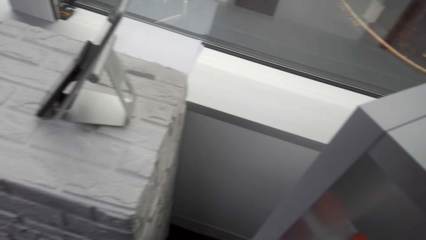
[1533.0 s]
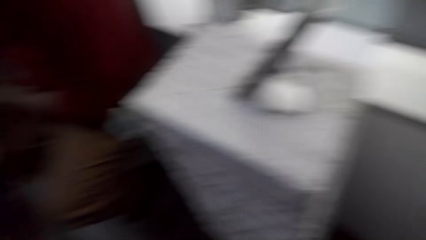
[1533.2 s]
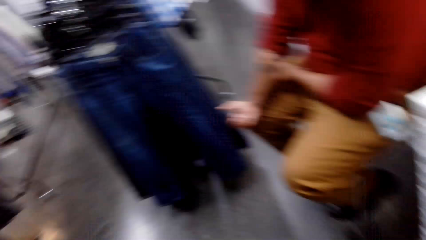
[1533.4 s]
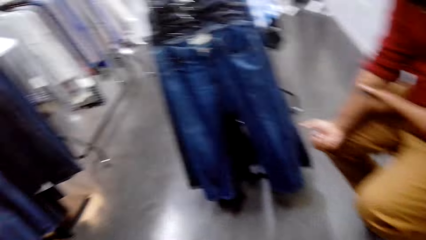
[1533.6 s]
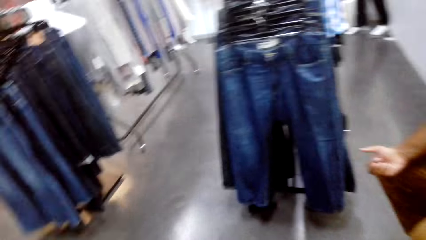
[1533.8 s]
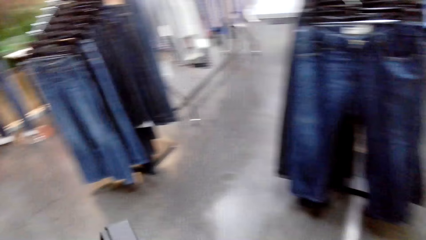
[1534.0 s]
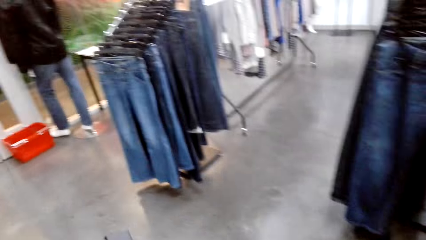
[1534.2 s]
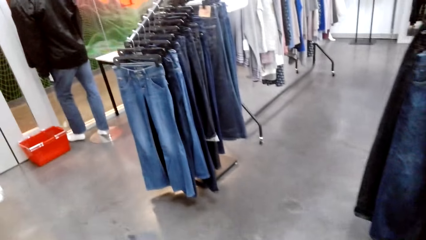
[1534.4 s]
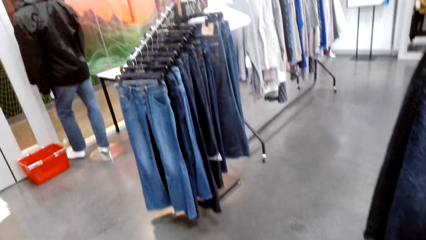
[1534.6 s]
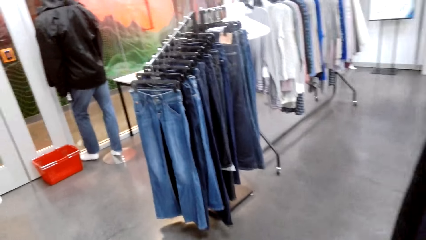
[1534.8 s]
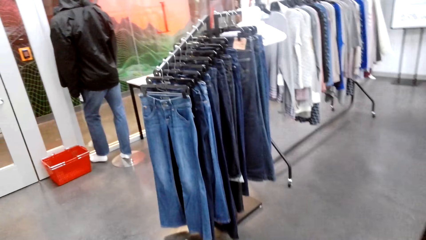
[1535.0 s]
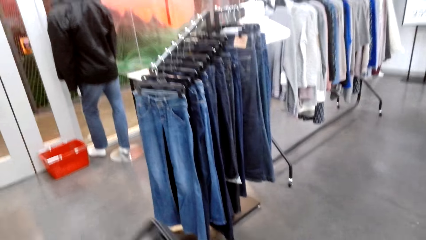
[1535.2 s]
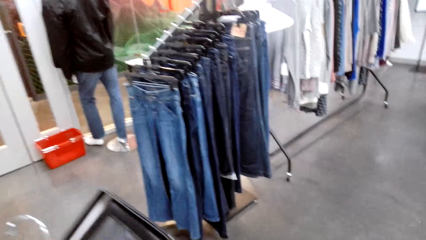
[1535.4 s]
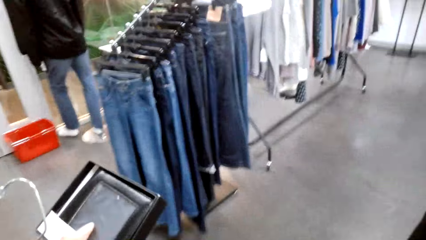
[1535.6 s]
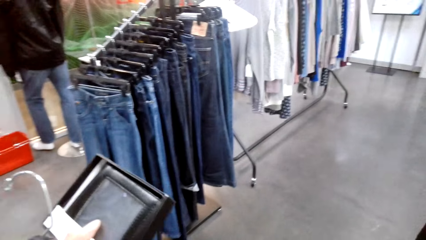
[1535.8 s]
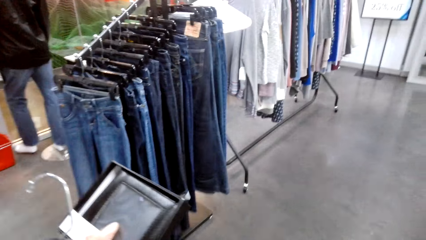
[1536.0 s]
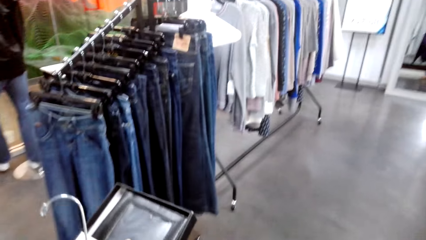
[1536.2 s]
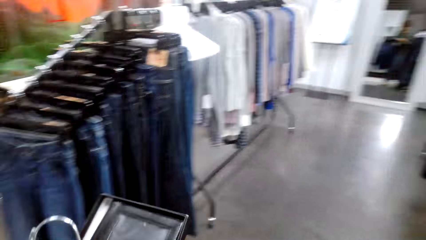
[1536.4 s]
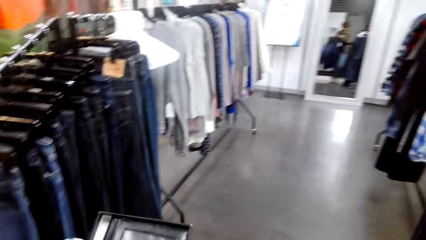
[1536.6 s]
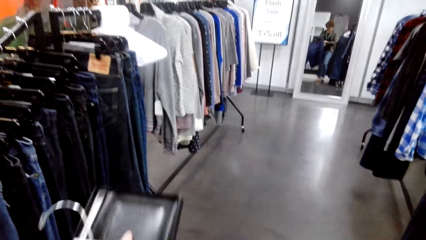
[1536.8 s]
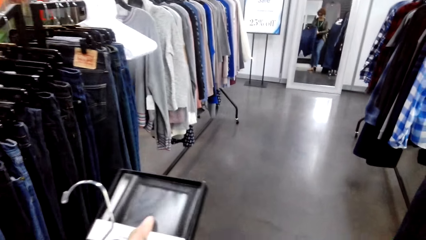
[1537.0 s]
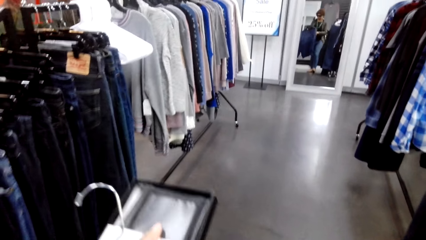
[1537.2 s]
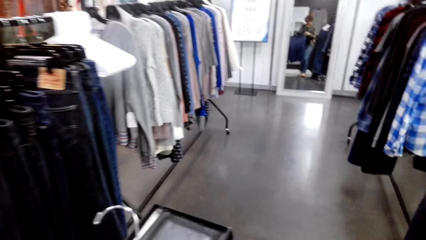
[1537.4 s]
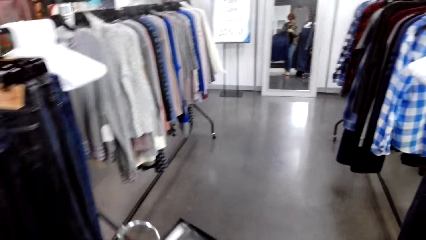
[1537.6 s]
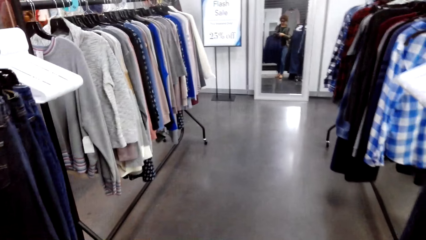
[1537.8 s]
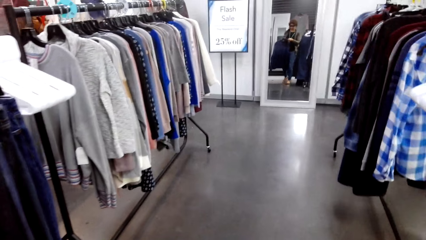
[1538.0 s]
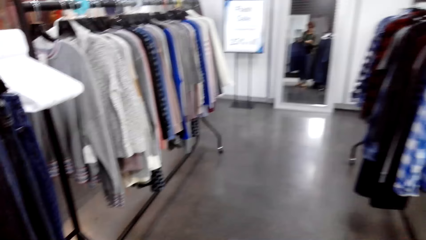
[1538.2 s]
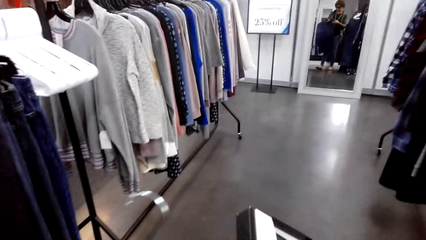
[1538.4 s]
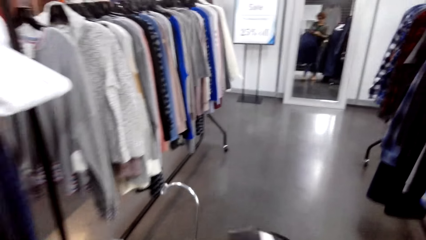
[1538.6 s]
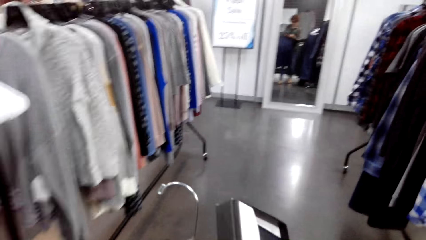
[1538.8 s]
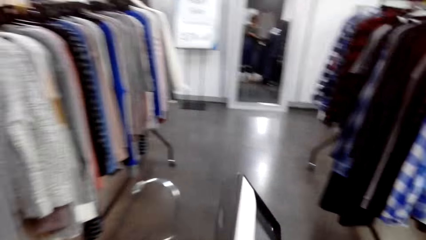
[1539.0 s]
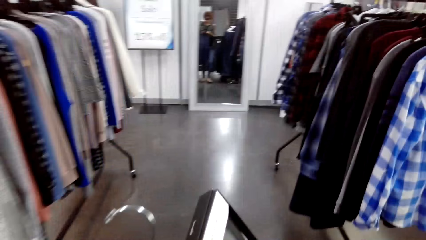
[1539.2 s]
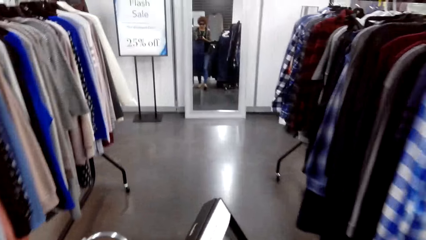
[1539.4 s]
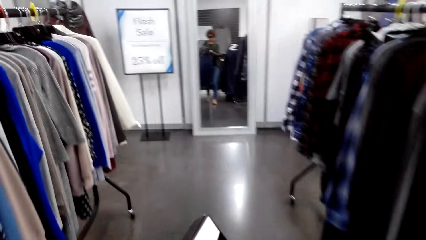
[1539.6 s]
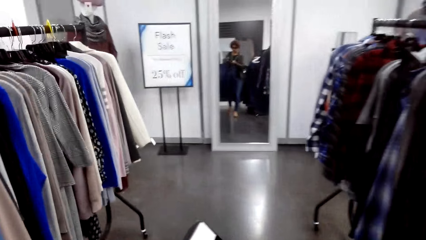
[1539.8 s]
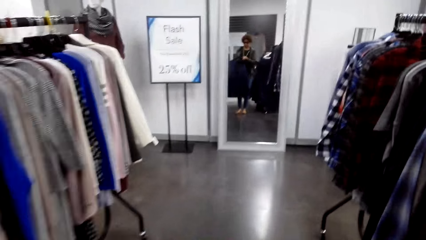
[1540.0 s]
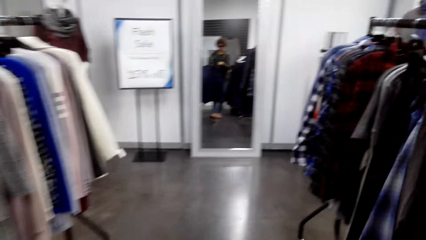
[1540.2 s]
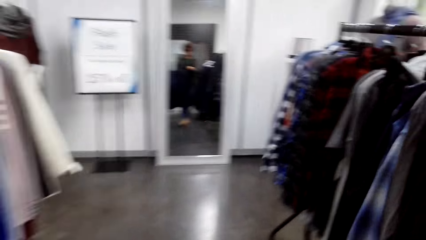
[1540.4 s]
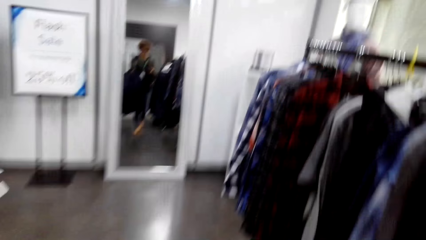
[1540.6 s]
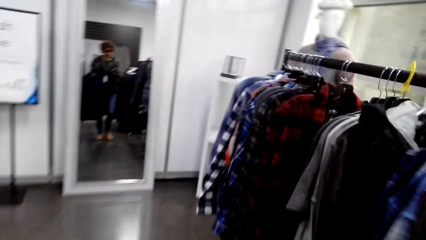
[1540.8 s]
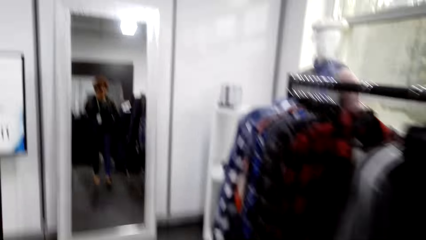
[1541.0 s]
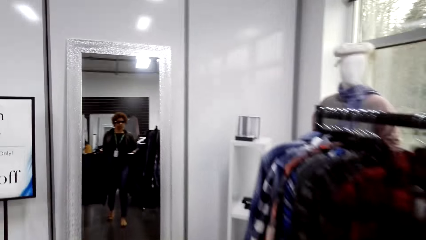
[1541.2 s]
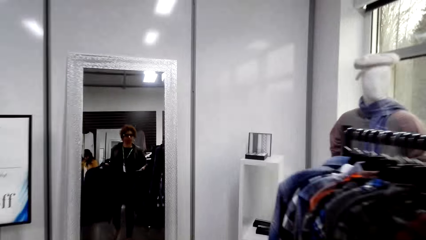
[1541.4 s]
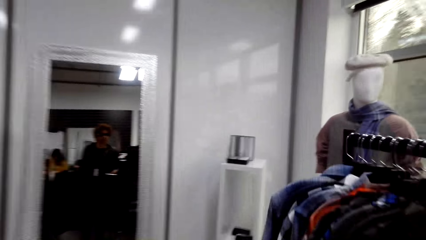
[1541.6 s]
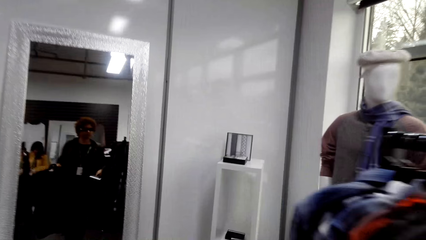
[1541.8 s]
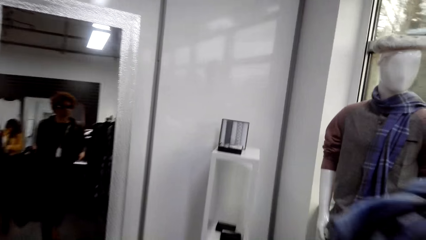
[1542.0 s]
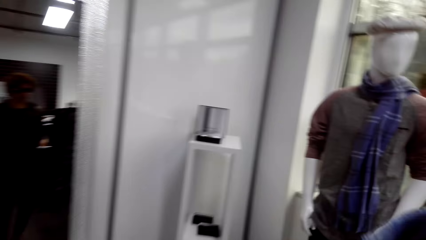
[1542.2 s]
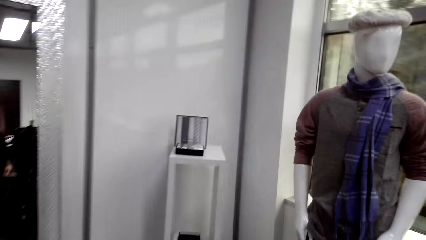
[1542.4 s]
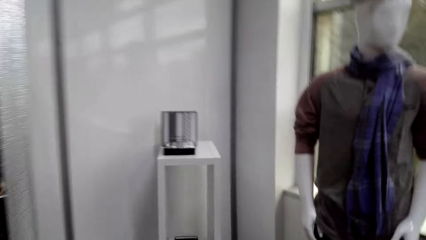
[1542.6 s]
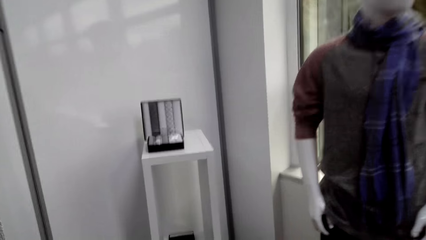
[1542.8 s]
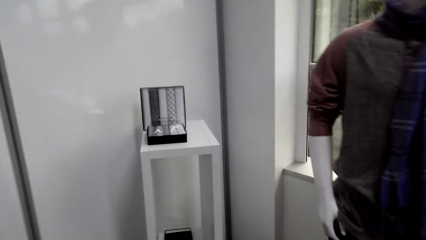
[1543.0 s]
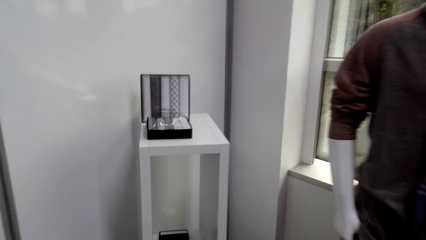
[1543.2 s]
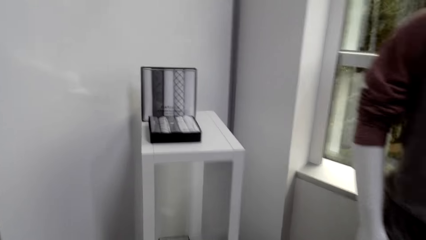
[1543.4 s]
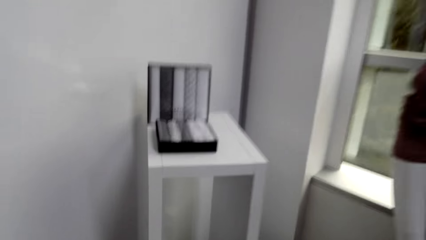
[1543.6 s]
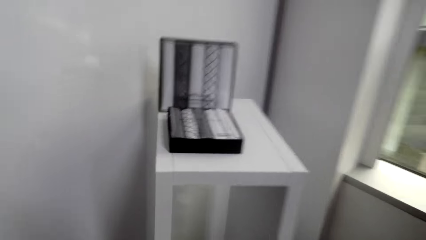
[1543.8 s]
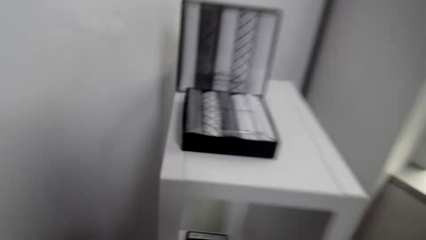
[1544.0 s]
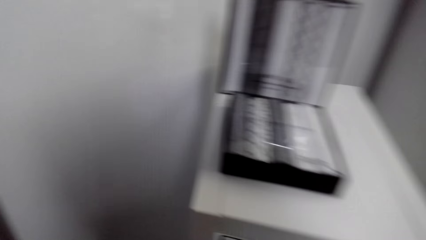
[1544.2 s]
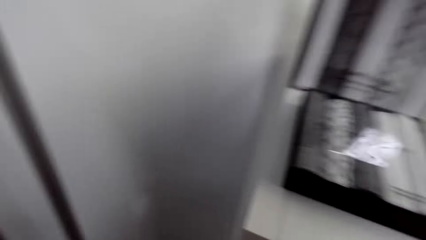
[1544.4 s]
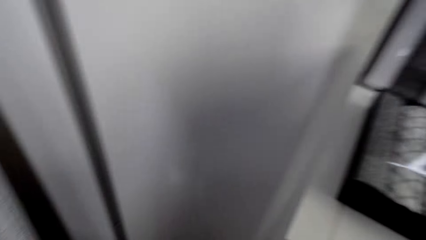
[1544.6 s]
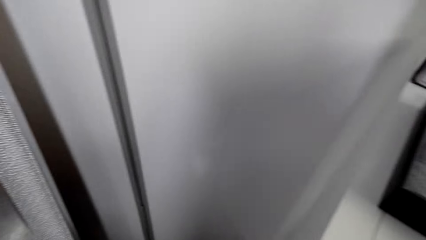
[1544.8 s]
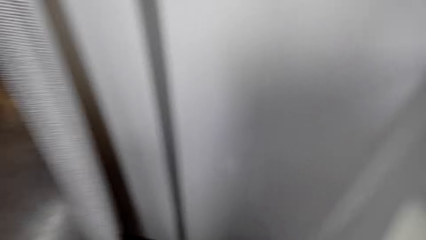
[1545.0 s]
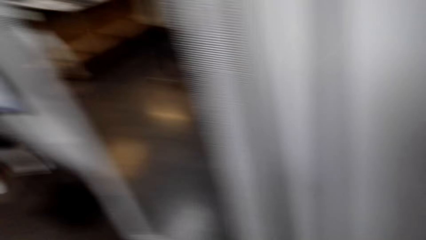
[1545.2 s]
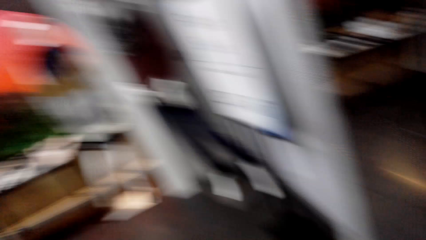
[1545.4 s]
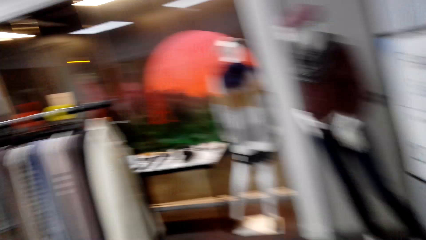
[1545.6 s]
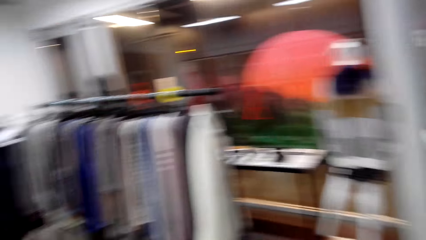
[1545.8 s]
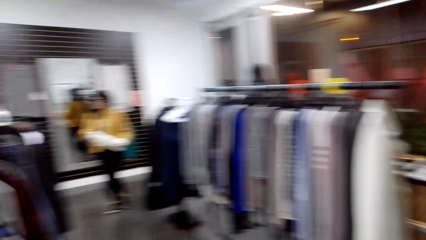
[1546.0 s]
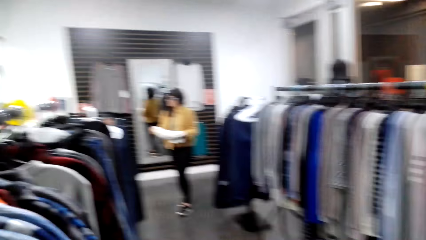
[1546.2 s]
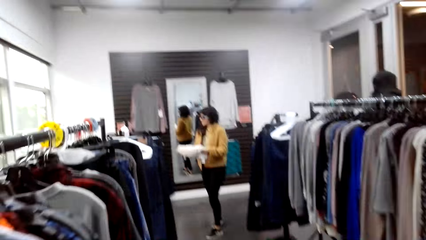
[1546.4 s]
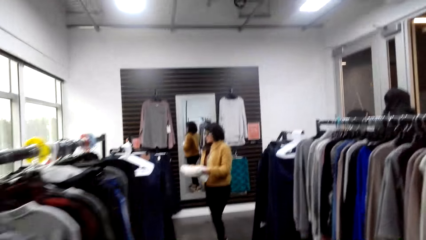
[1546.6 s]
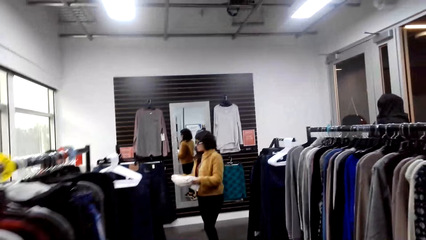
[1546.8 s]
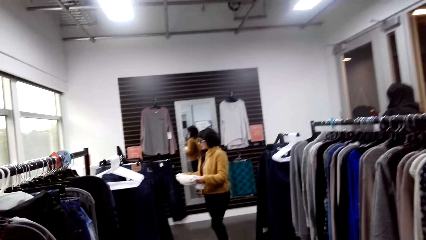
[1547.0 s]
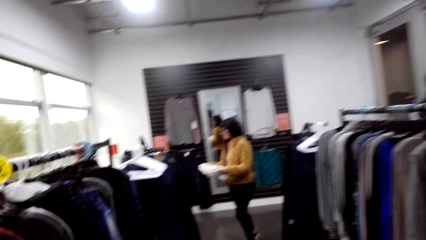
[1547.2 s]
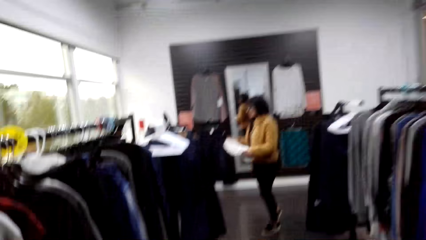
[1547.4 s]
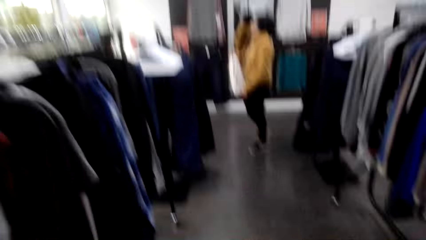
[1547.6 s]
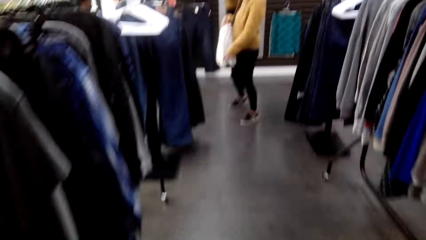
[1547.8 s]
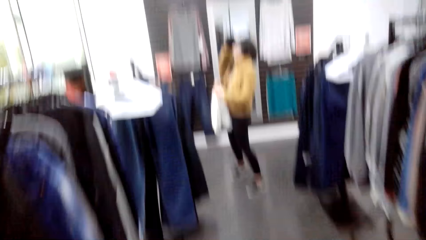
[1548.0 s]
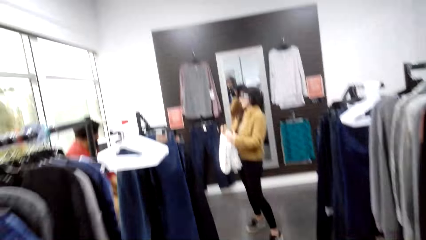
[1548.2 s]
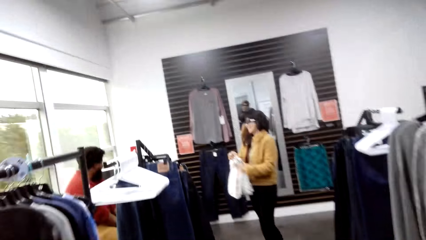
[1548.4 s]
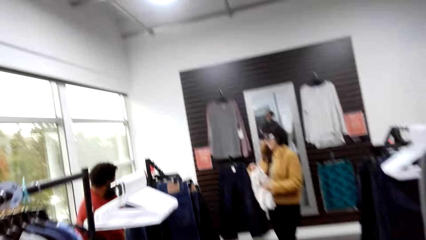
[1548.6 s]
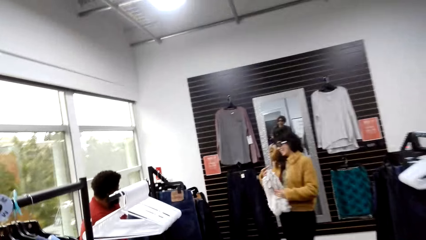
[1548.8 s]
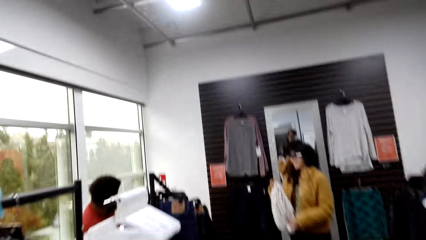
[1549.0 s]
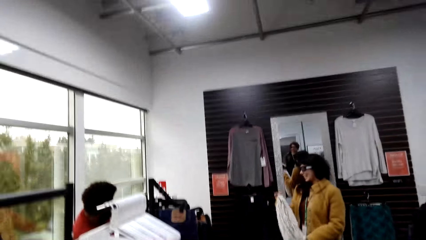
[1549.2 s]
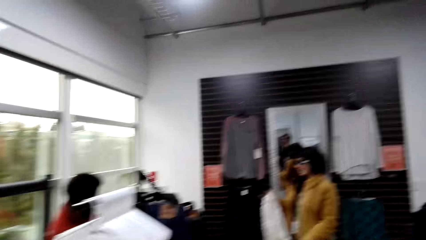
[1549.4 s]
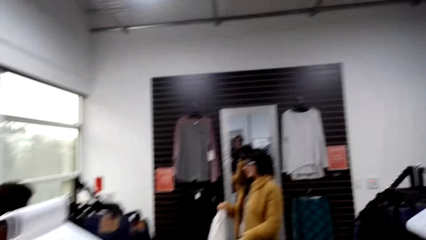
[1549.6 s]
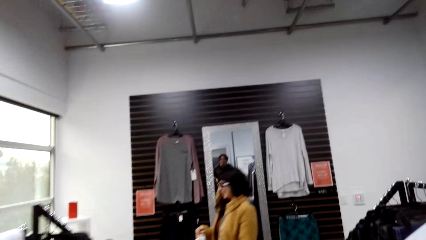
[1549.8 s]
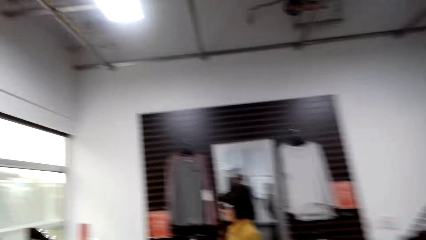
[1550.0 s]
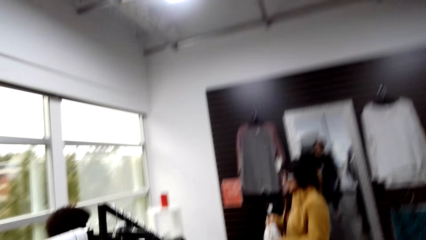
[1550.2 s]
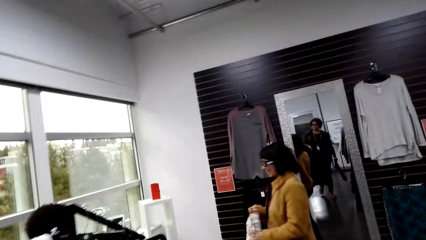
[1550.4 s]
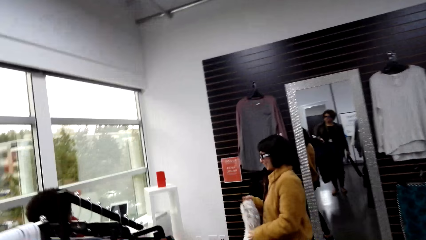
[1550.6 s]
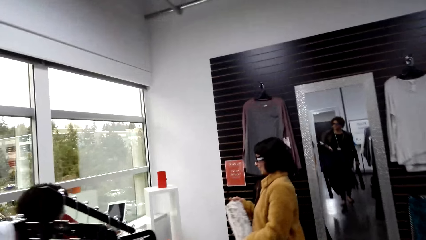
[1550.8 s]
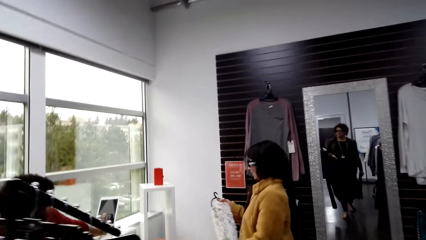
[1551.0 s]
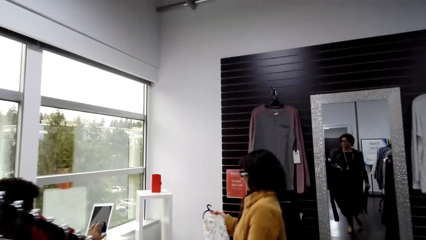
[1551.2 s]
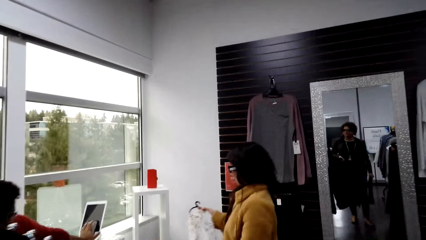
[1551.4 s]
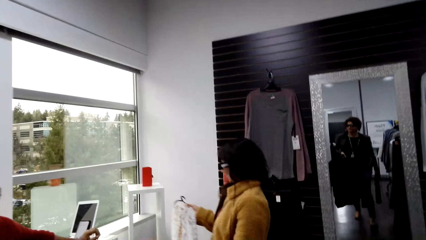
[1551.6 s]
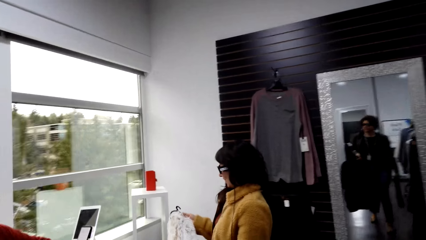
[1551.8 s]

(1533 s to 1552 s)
The camera wearer walks round the shop cloth. They check out something. A woman holds a sweater.
